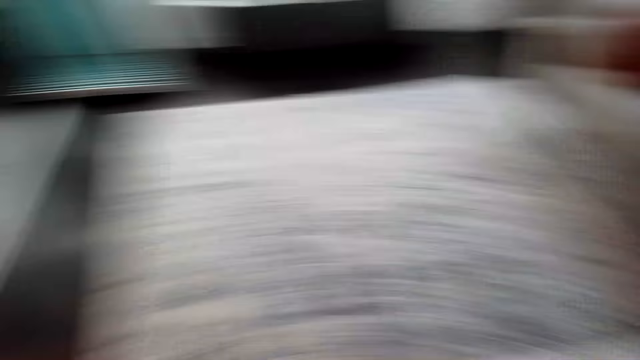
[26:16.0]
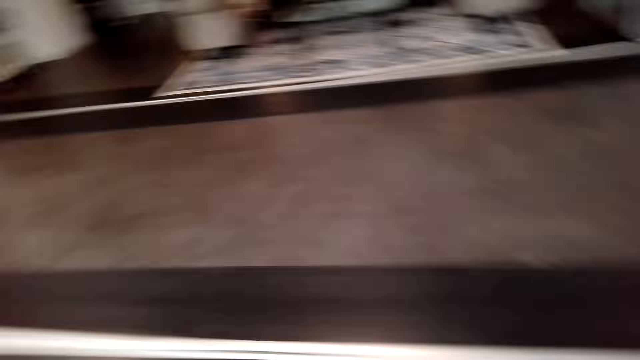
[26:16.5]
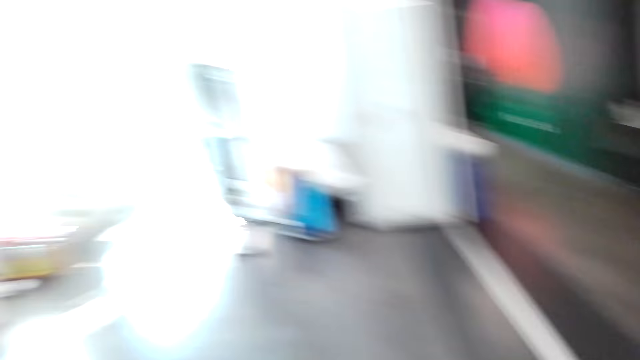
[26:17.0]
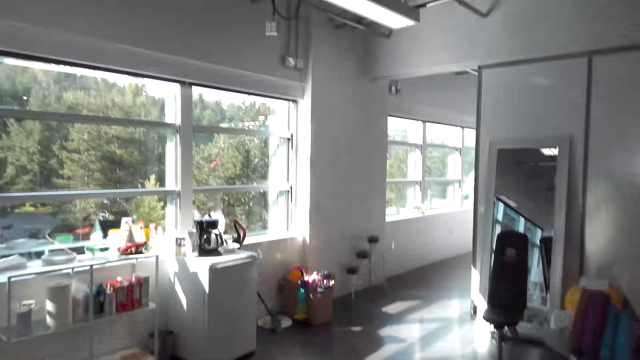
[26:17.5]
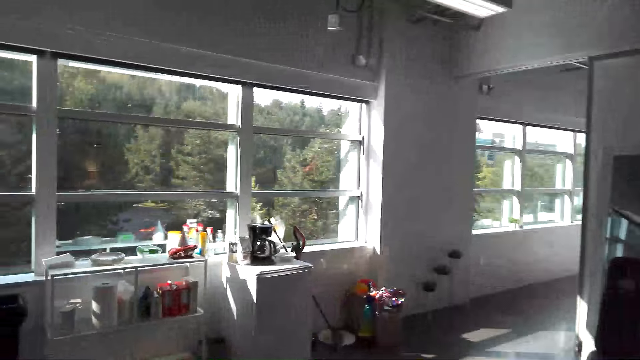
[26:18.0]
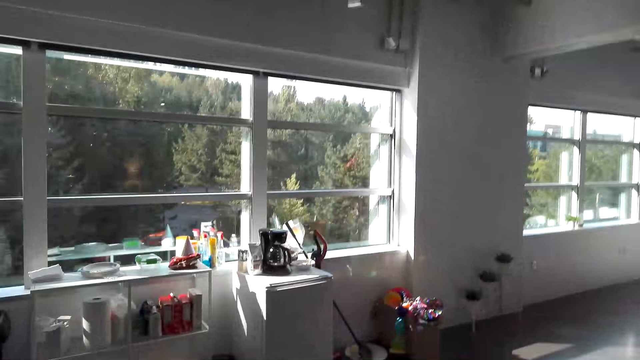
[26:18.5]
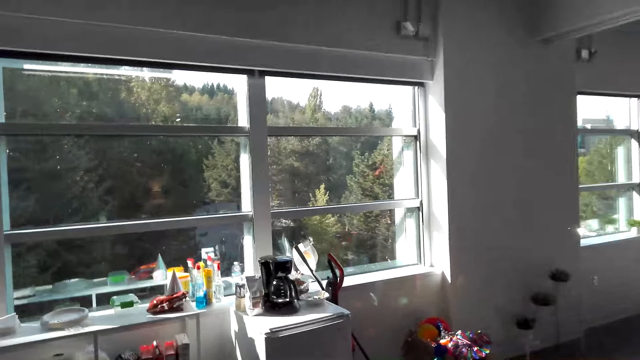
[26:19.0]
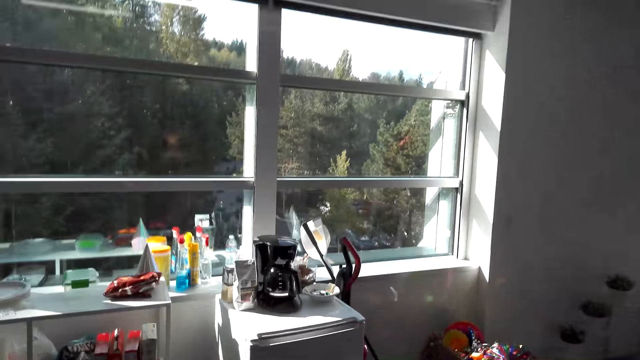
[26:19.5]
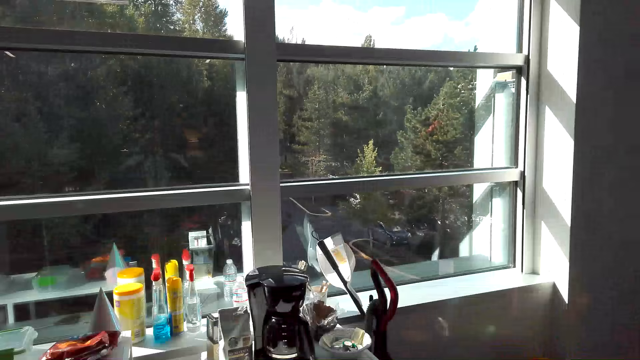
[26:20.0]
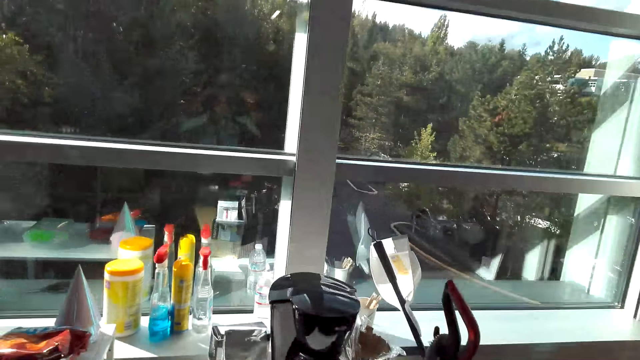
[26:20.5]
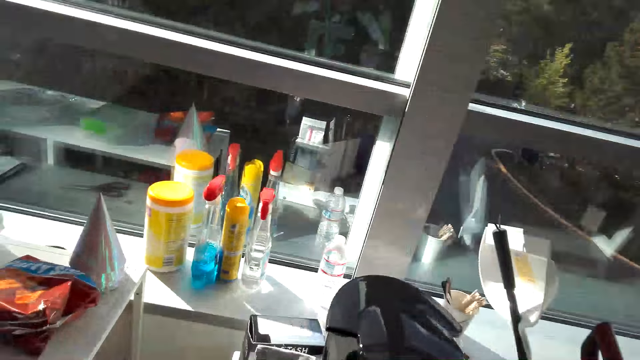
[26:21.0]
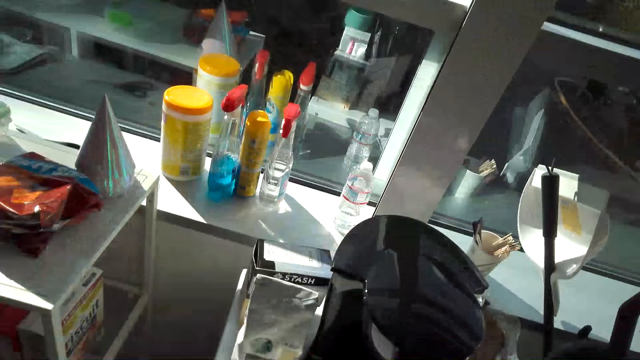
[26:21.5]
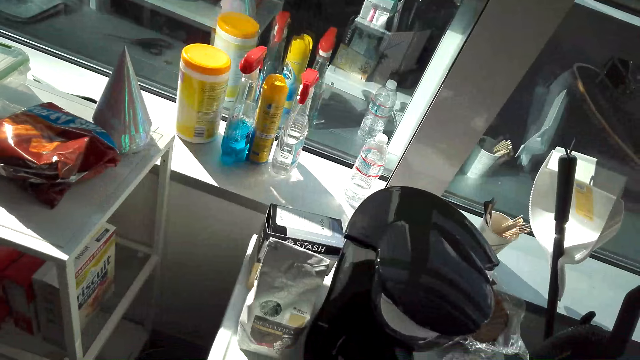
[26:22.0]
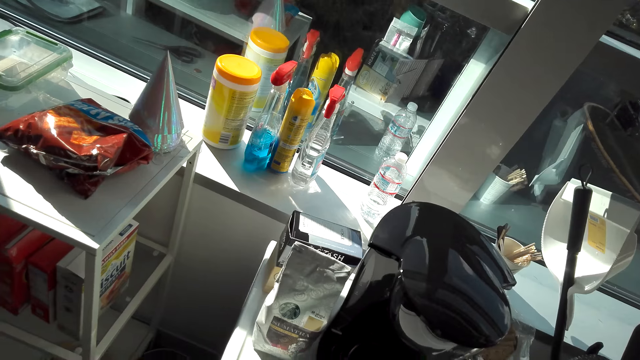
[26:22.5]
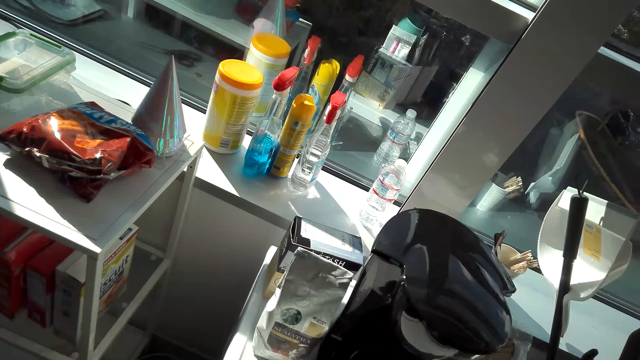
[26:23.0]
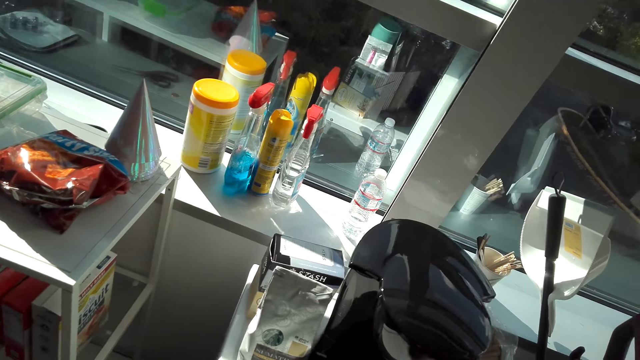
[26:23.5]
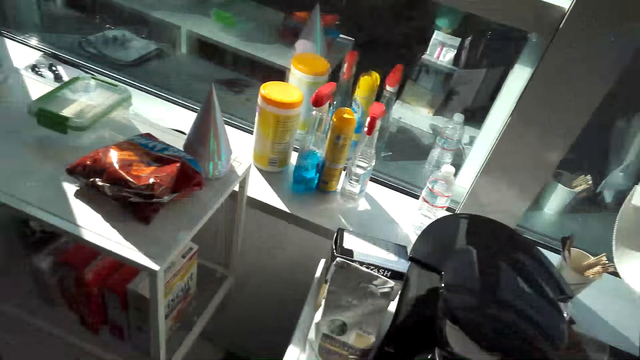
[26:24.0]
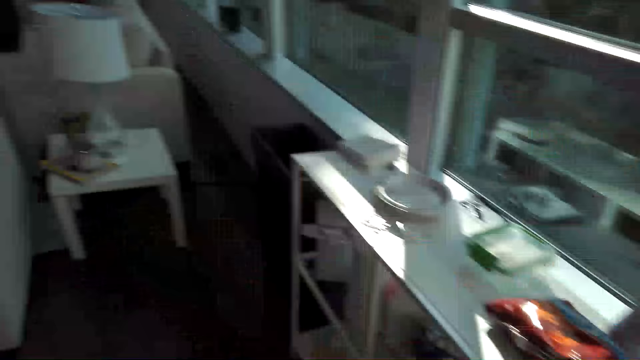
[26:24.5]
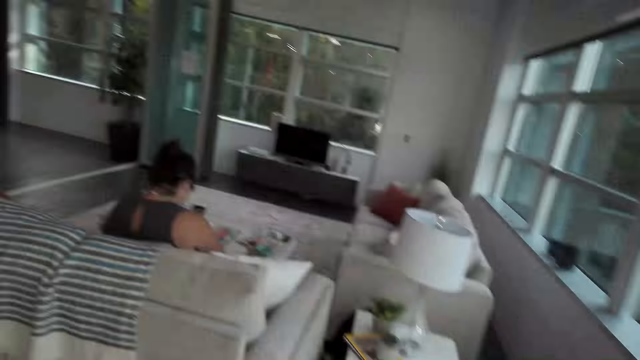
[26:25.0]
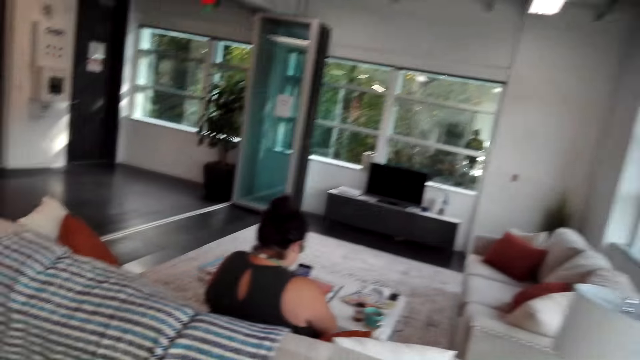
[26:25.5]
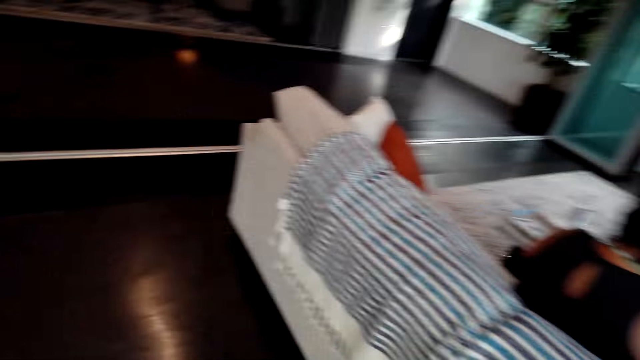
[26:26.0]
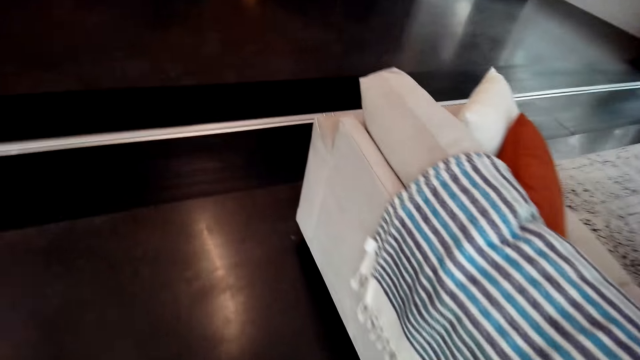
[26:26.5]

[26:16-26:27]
The camera wearer walks towards the coffee maker machine. They walk around the house. They walk back to the living room seat.

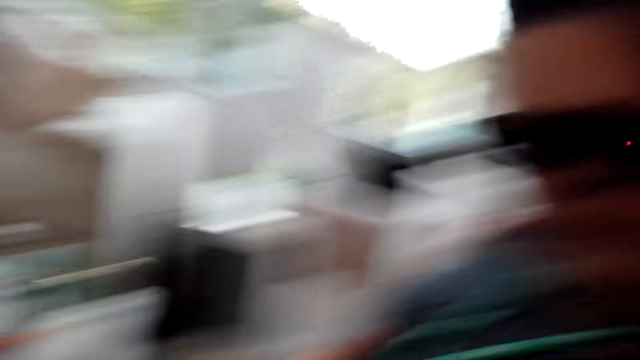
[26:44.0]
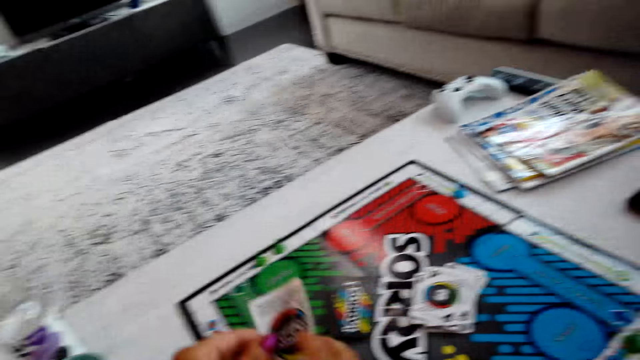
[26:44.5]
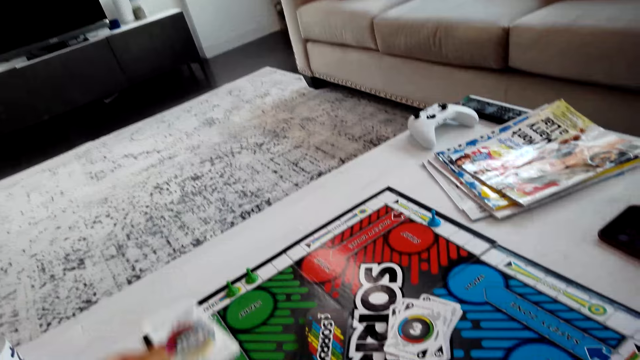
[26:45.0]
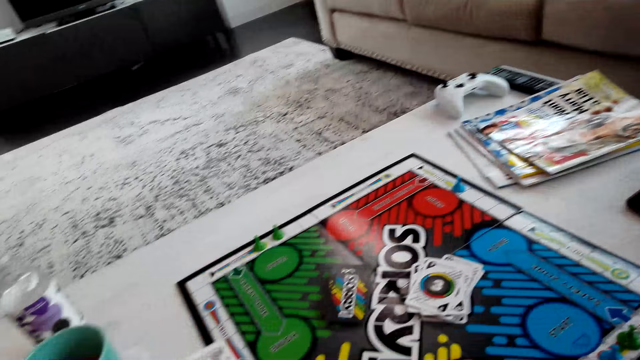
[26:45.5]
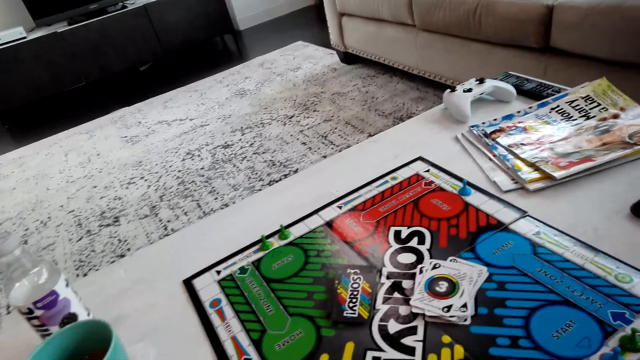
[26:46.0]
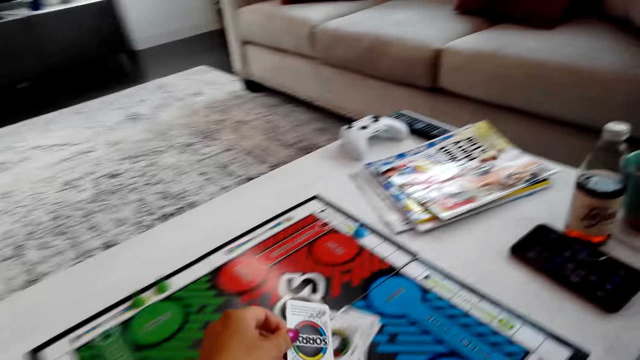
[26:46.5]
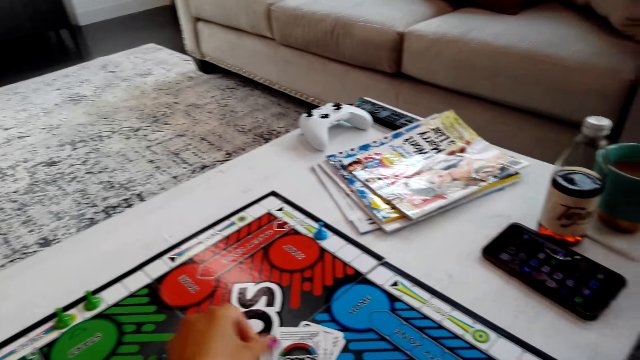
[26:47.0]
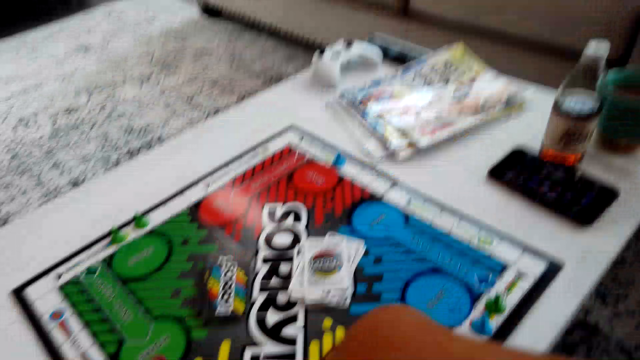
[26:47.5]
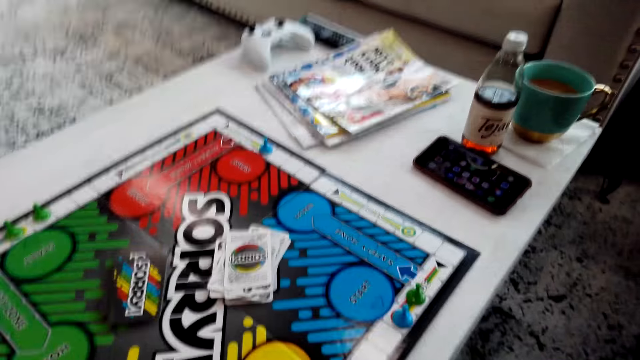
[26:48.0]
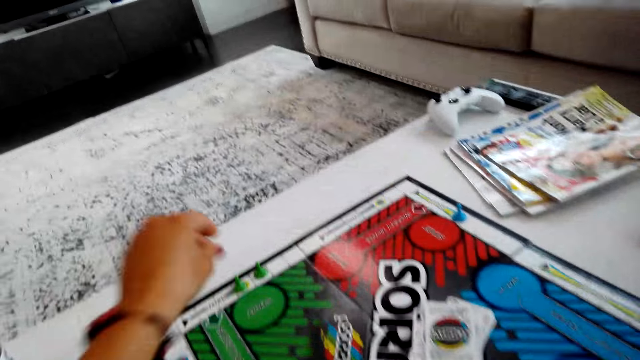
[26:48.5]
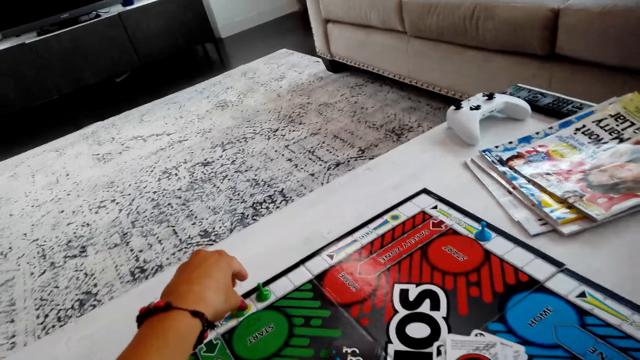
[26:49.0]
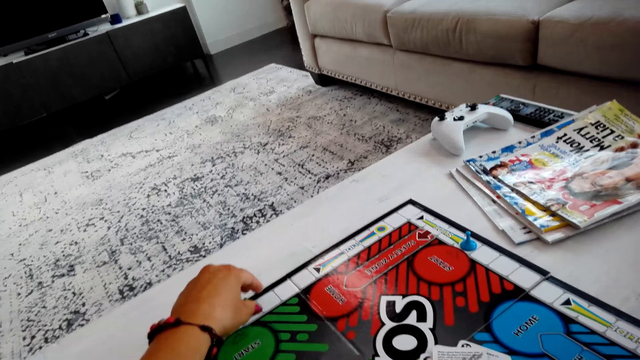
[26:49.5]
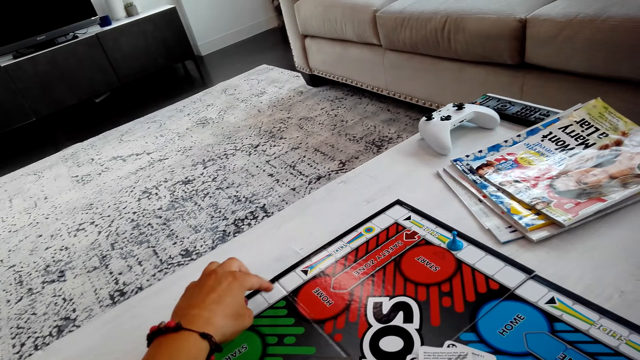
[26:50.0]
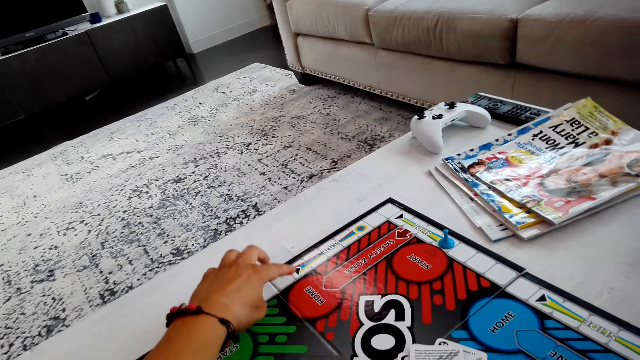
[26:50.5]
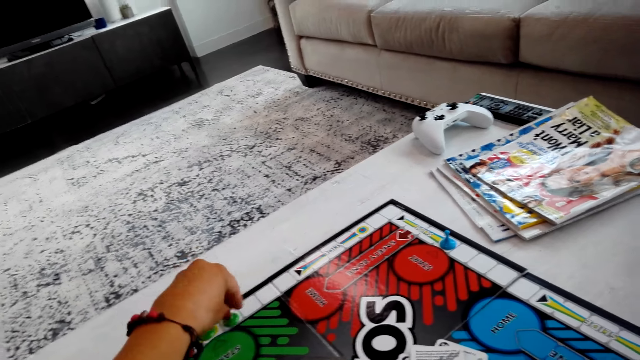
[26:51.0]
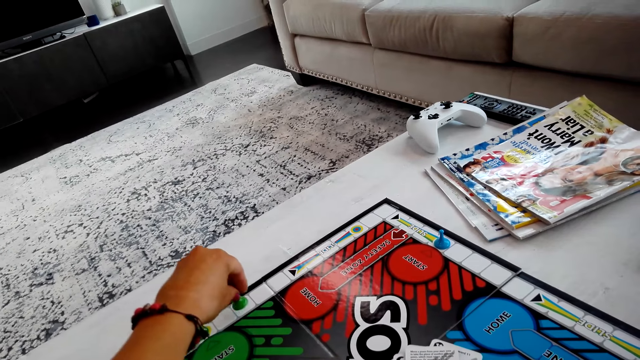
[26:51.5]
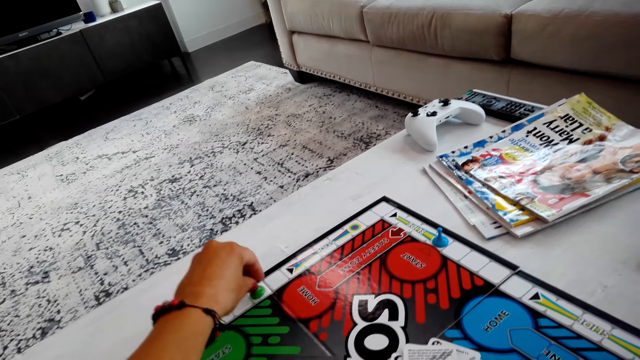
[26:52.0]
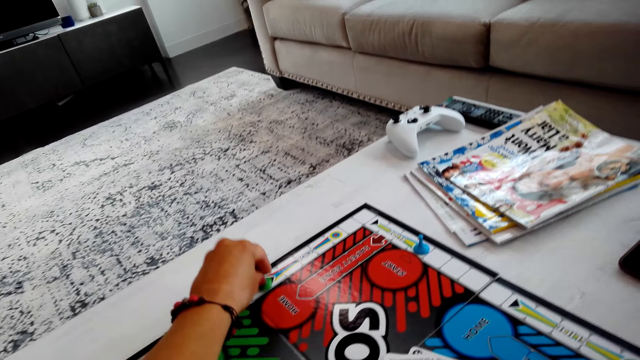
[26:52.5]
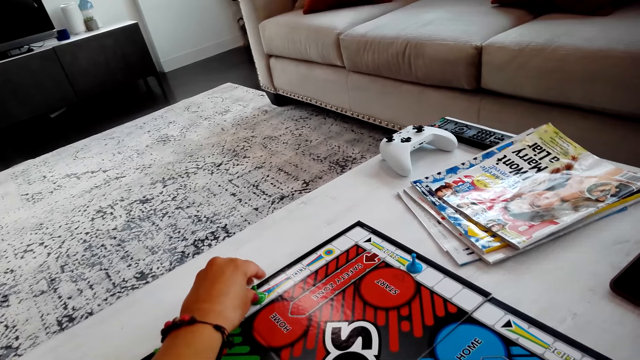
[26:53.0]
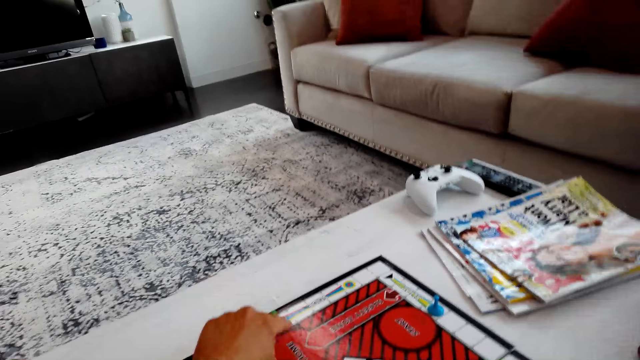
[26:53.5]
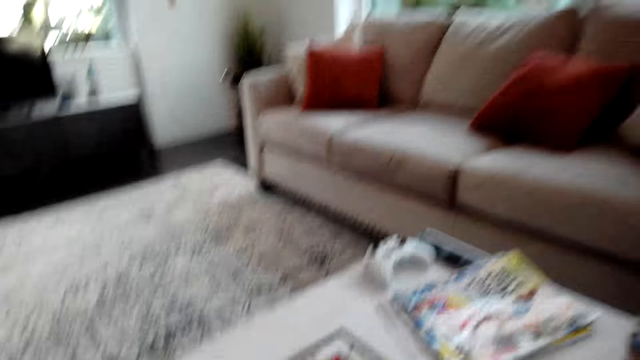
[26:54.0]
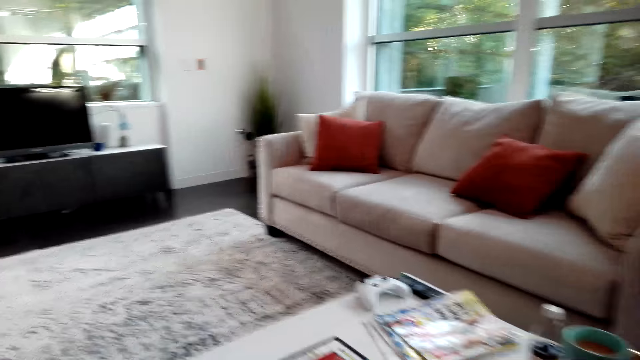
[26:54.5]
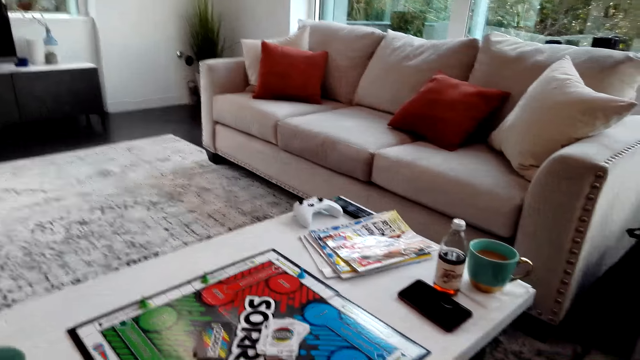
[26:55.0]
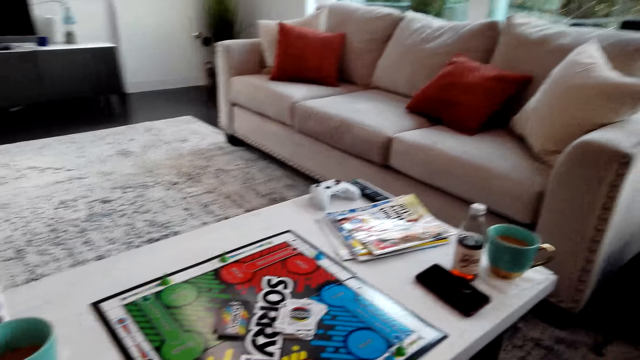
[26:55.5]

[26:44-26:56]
The camera wearer plays the game. They put down the card on the board. They count the boxes on the Sorry game board. They move the Sorry game pieces.
